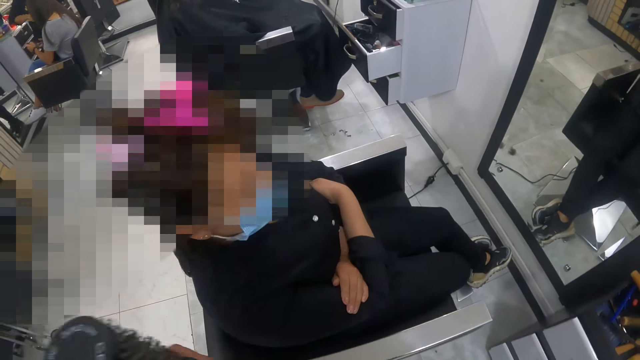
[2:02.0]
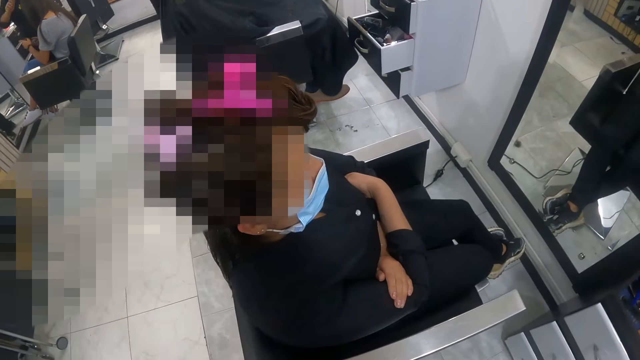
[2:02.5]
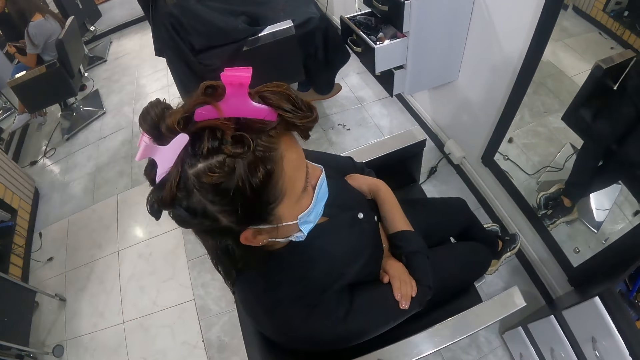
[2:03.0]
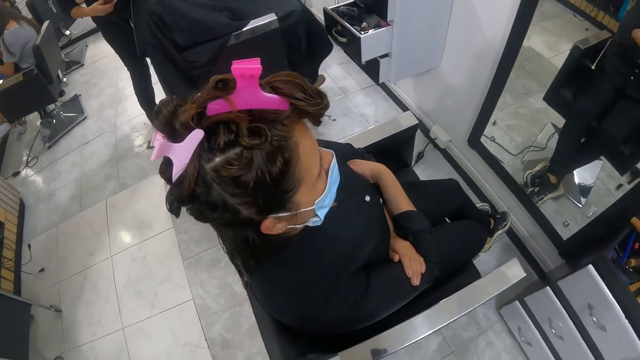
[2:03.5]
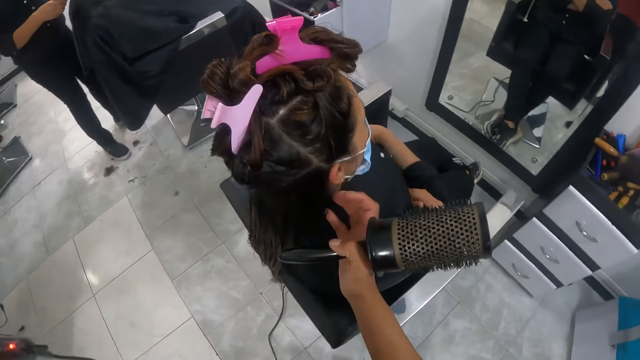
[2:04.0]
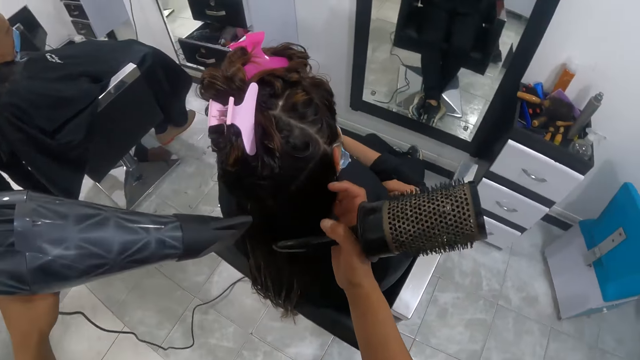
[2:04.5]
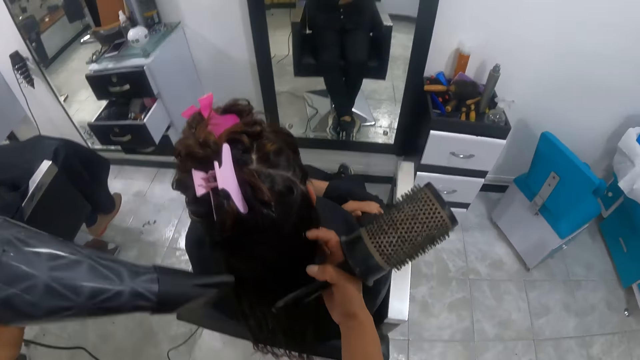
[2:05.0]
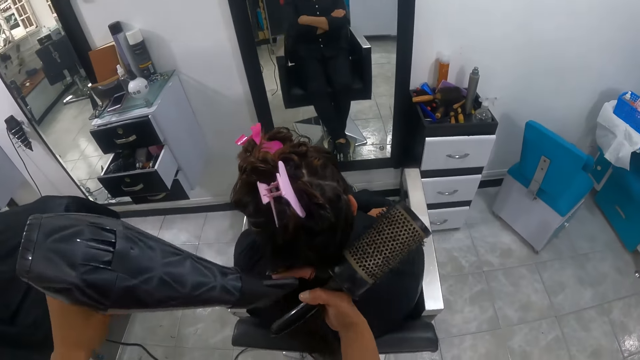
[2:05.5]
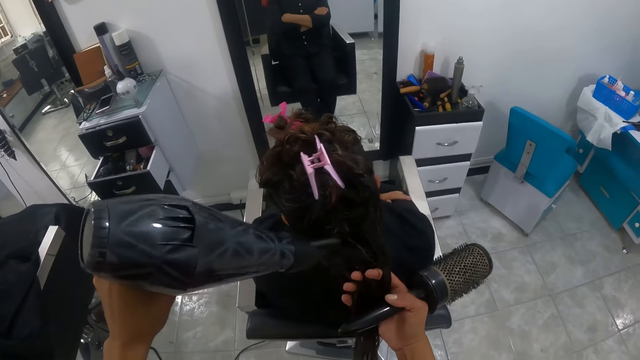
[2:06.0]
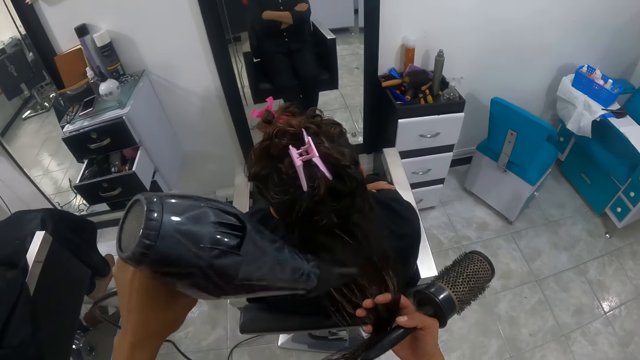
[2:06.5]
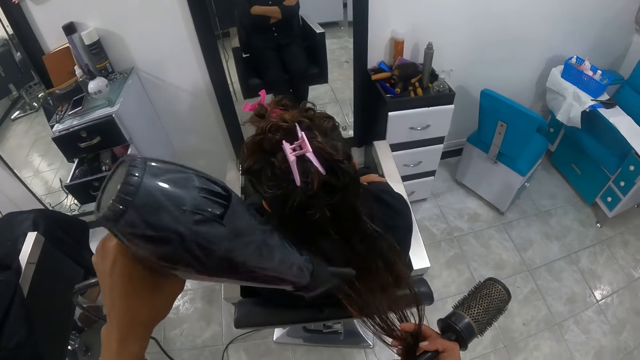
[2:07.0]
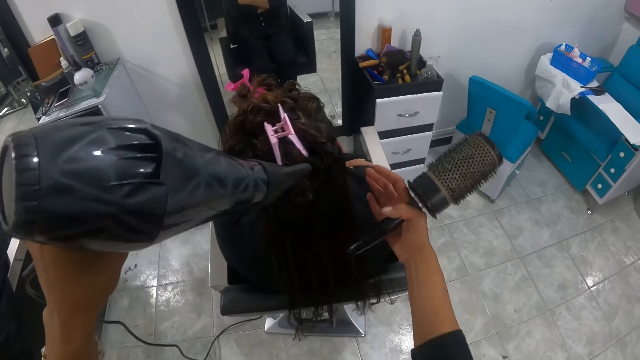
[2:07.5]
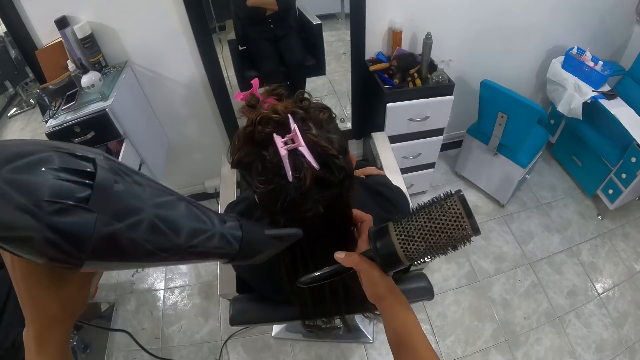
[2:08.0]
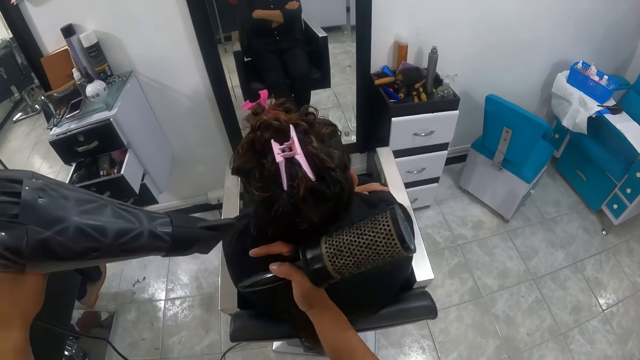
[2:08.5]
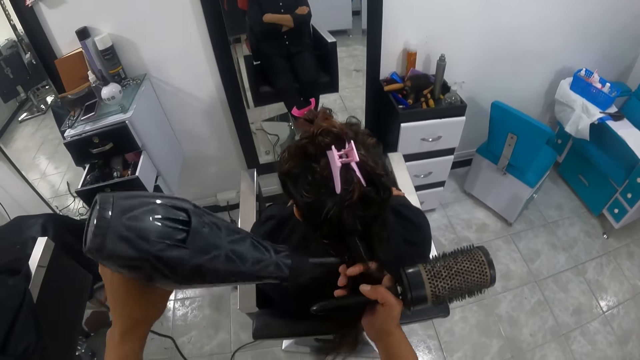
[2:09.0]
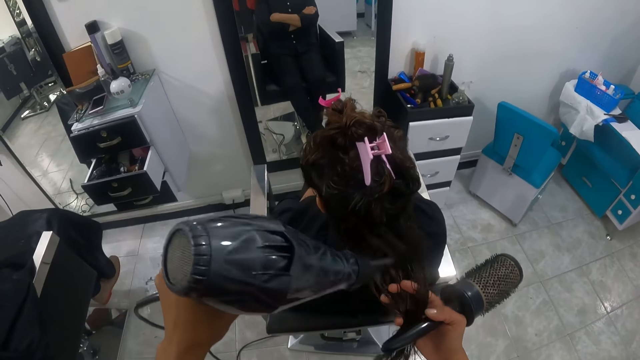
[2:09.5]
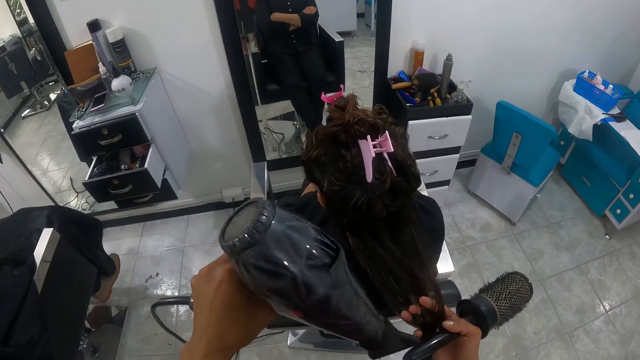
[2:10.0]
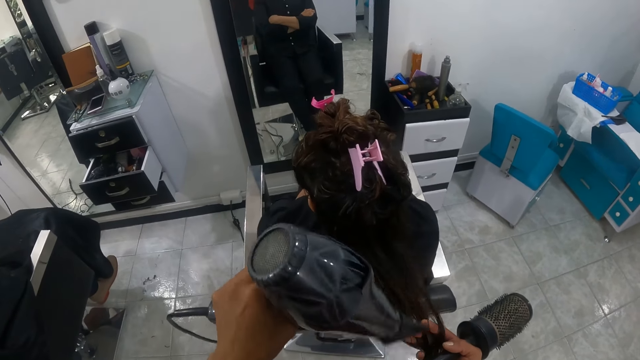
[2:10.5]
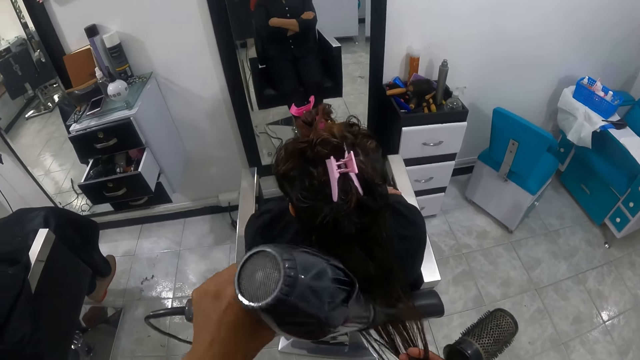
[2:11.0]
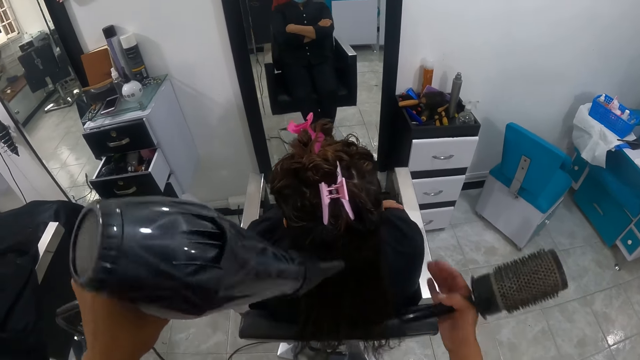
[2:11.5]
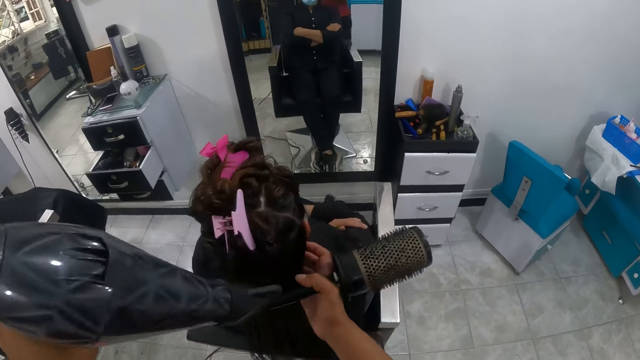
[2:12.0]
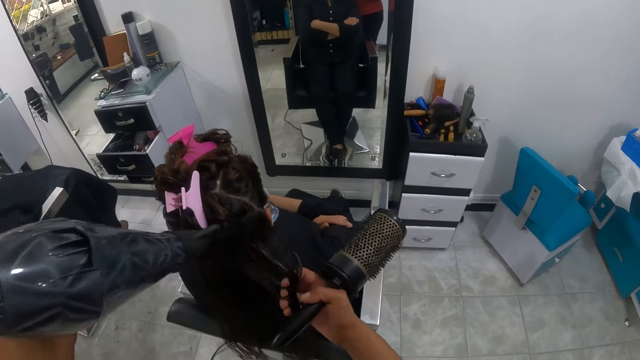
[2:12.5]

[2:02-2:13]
The camera wearer moves around. She adjusts the woman's hair with her right hand. She dries the woman's hair with the hair dryer in her left hand.

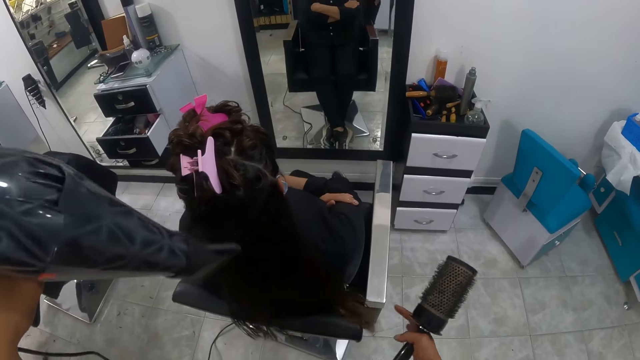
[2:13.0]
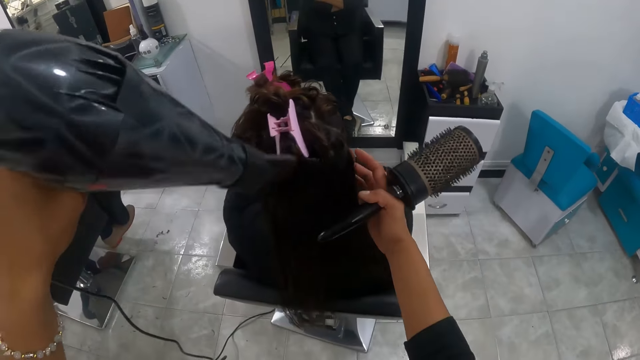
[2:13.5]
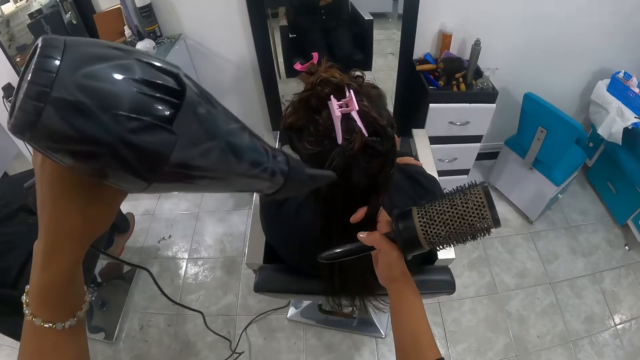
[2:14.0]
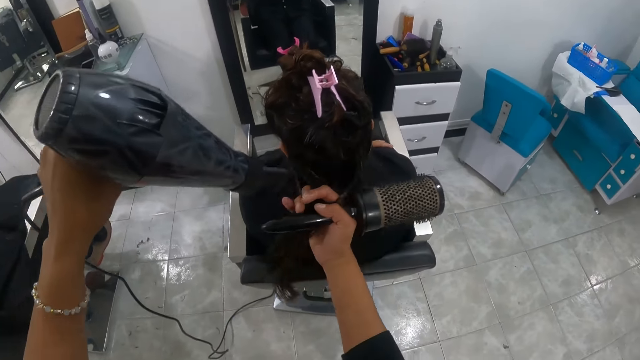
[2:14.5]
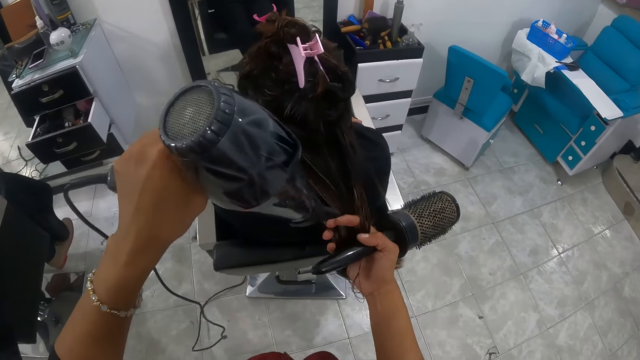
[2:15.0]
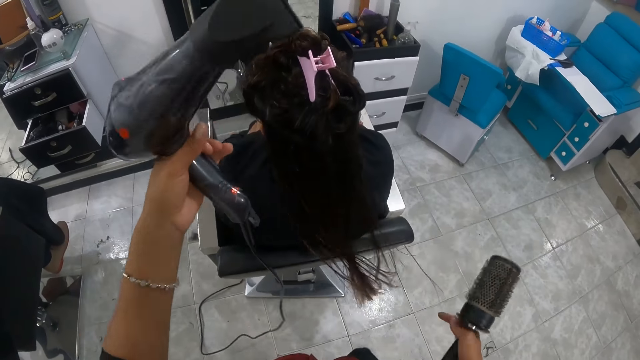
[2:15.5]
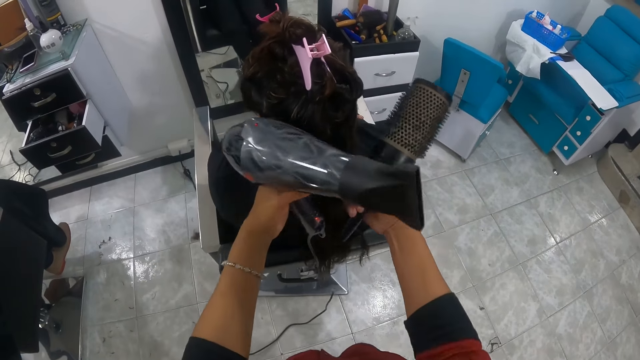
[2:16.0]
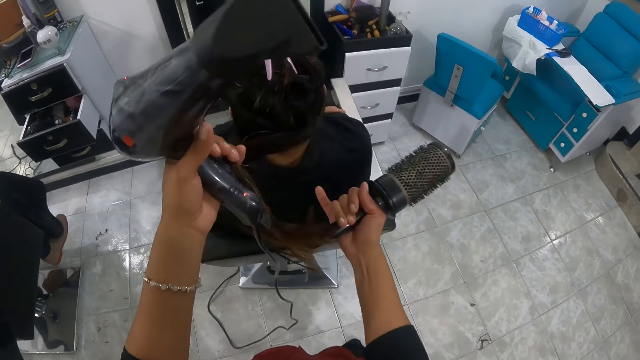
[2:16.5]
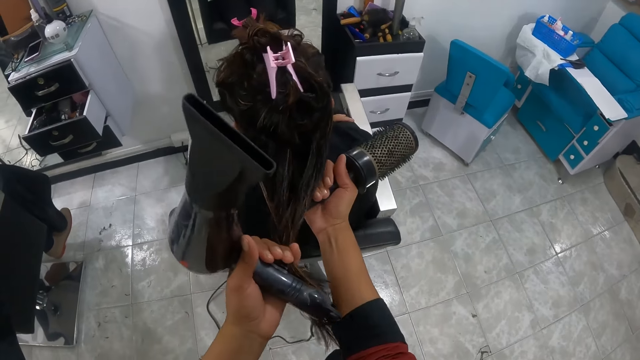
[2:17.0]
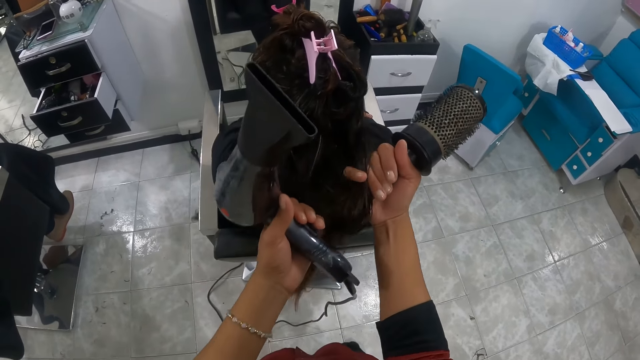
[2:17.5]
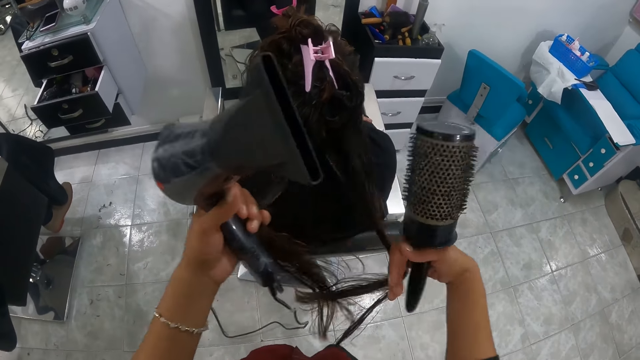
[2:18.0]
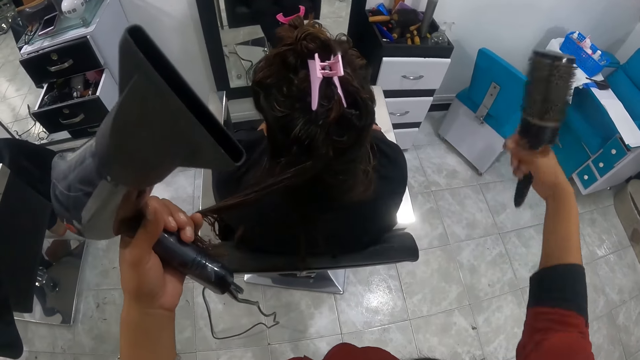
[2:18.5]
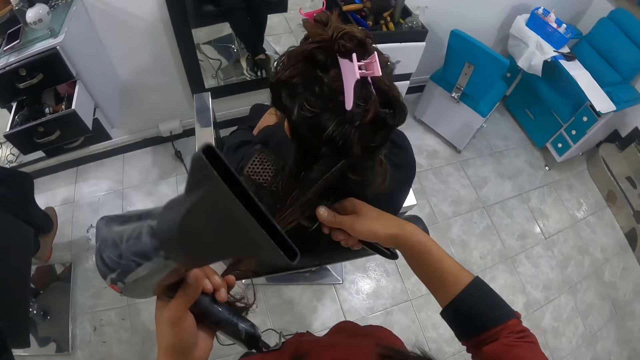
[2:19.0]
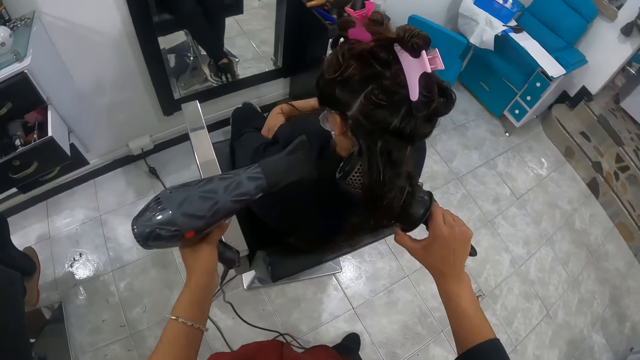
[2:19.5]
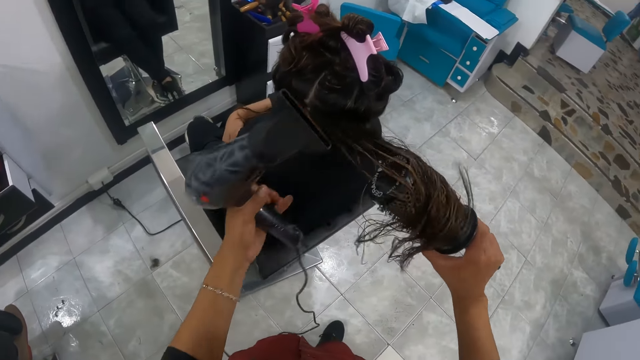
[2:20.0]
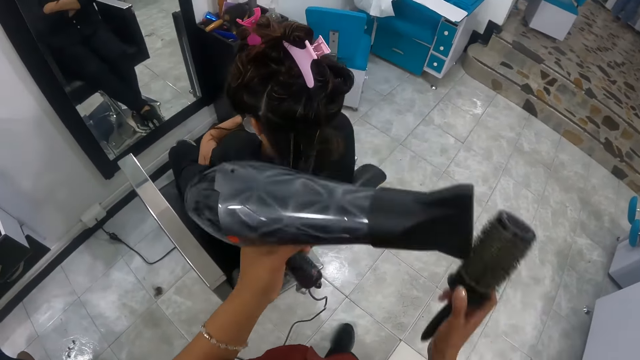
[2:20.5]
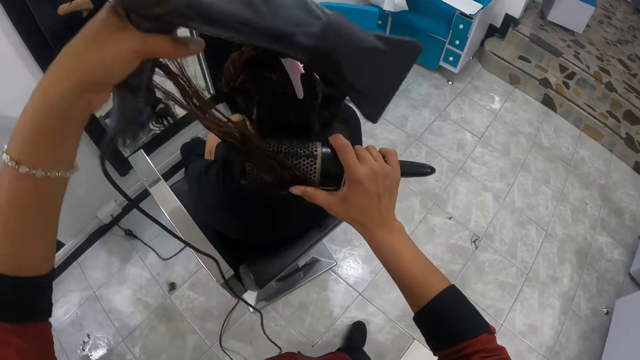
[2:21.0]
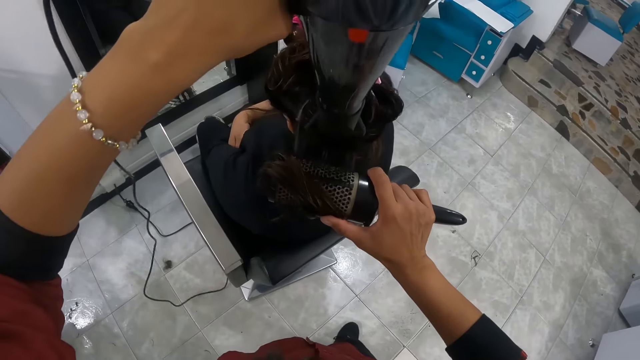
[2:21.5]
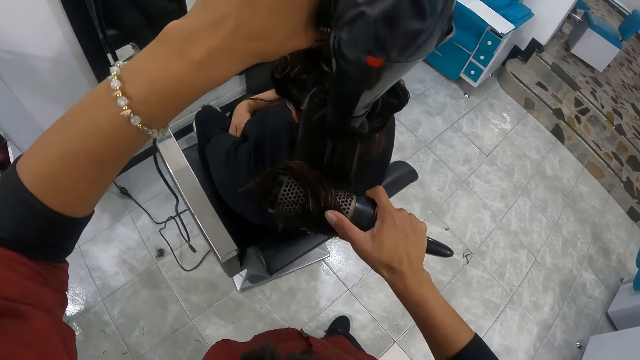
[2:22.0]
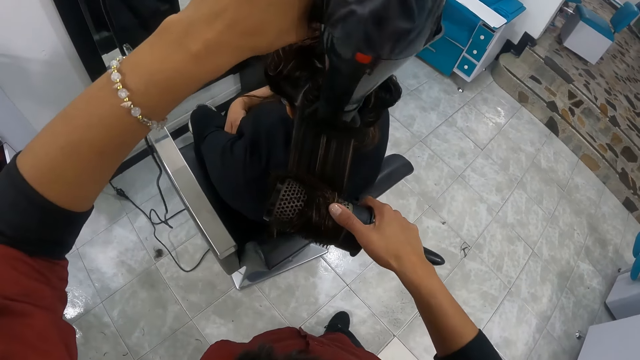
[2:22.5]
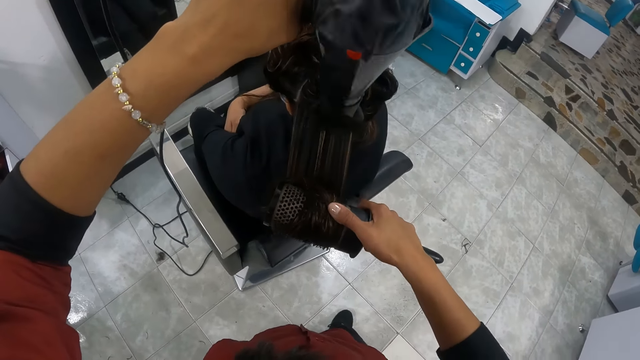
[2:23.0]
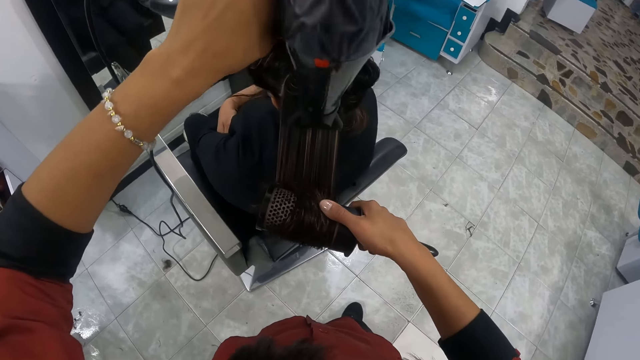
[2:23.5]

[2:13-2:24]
The camera wearer adjusts the woman's hair with both hands. She blow-dries the woman's hair with the hair brush in her right hand and the hair dryer in her left hand.
